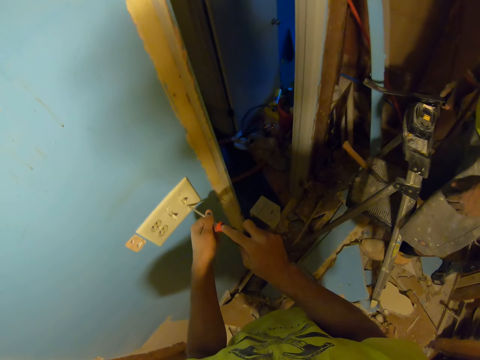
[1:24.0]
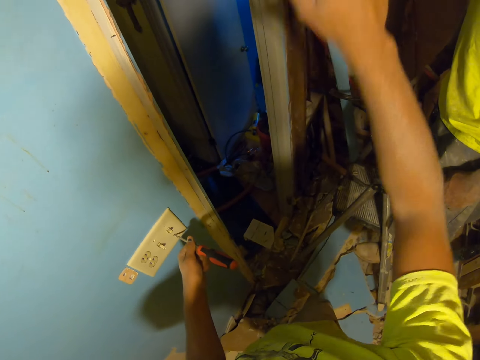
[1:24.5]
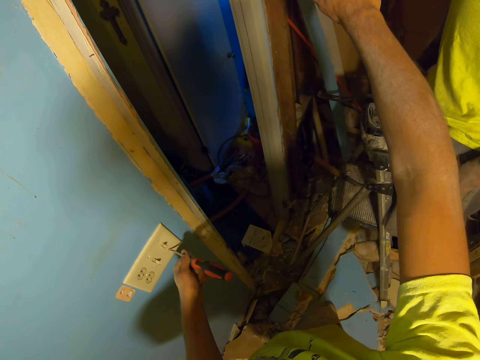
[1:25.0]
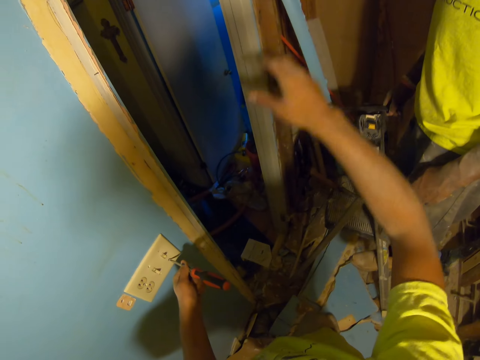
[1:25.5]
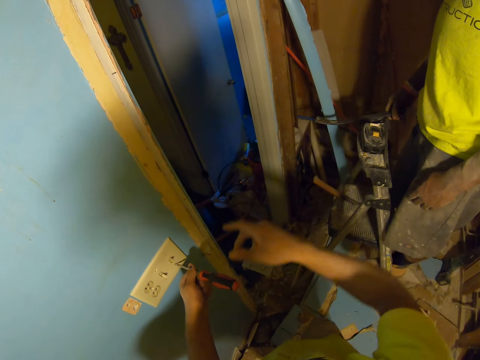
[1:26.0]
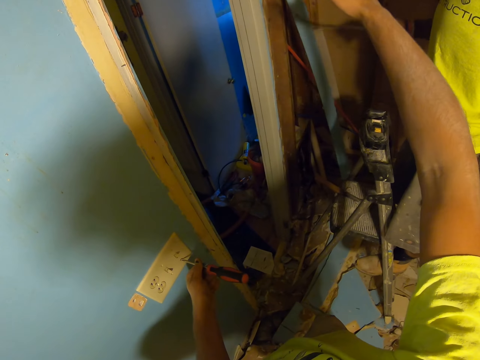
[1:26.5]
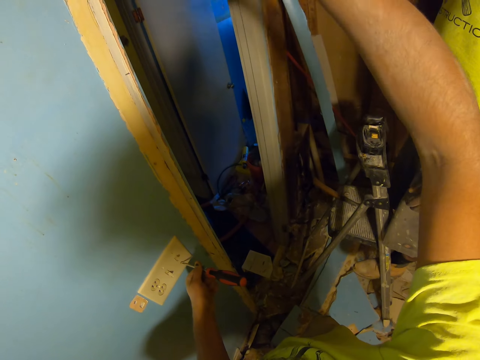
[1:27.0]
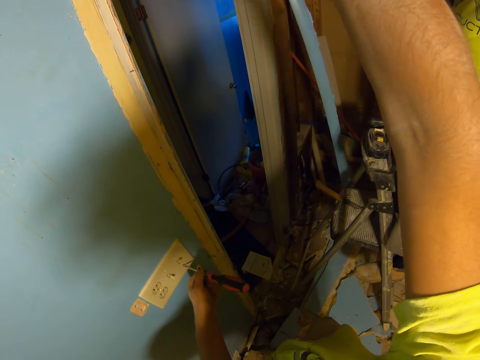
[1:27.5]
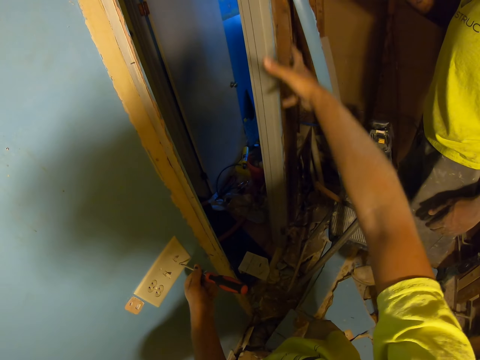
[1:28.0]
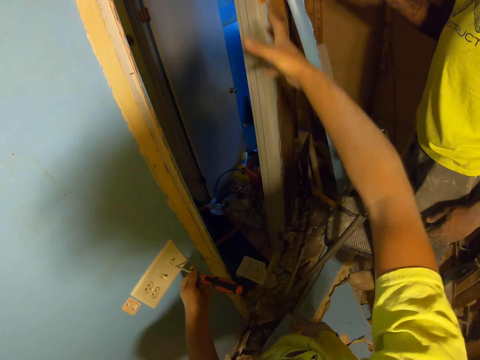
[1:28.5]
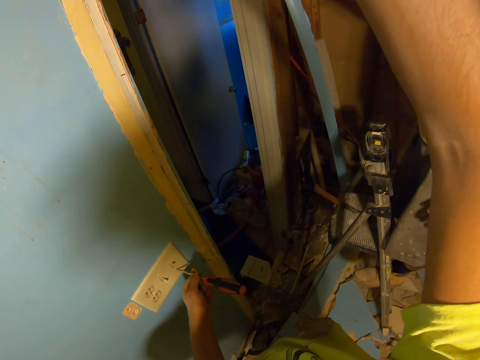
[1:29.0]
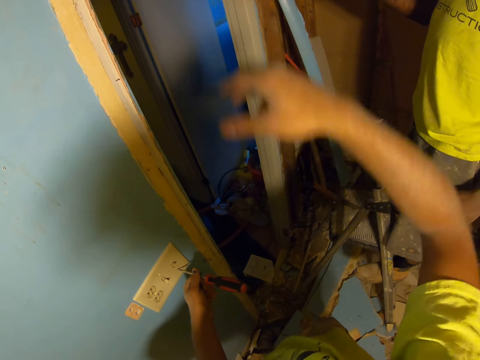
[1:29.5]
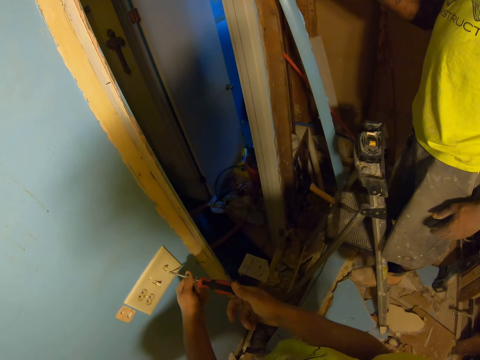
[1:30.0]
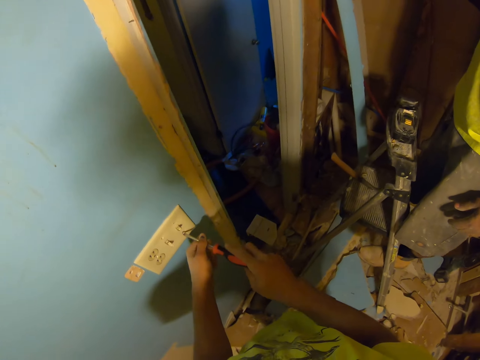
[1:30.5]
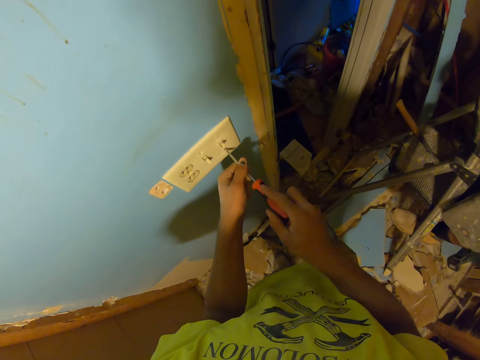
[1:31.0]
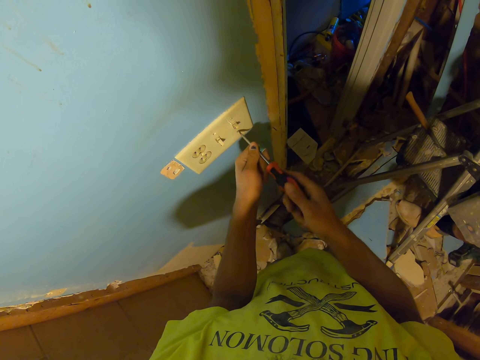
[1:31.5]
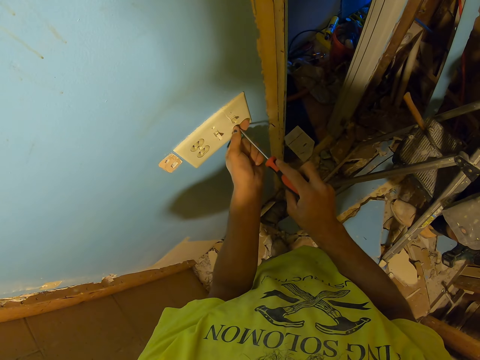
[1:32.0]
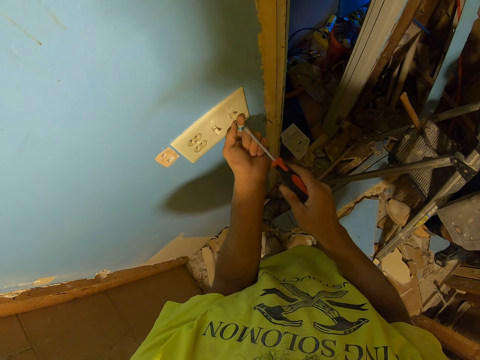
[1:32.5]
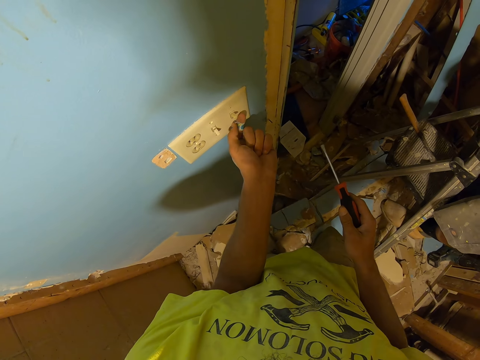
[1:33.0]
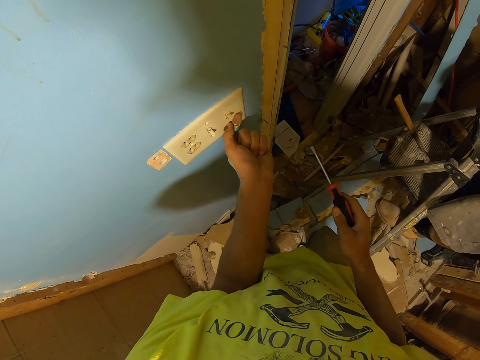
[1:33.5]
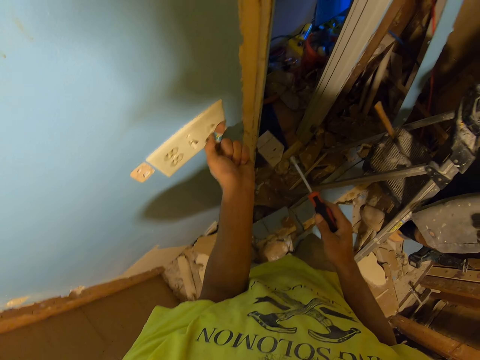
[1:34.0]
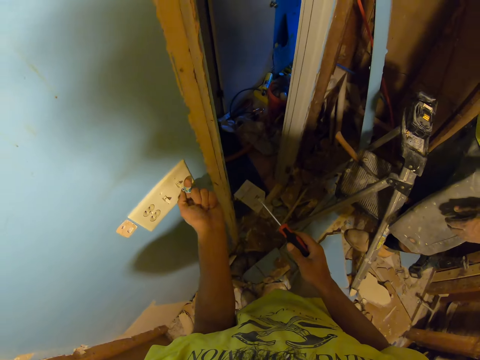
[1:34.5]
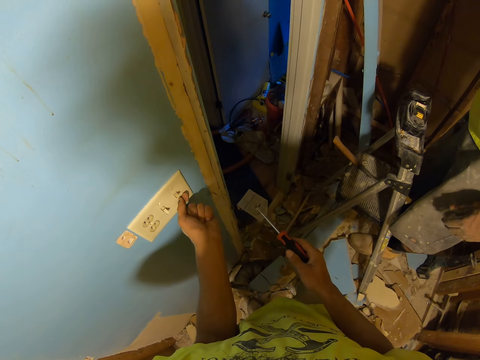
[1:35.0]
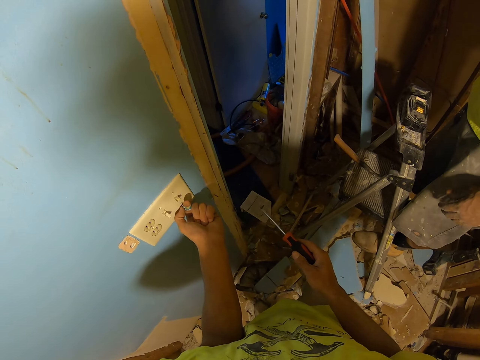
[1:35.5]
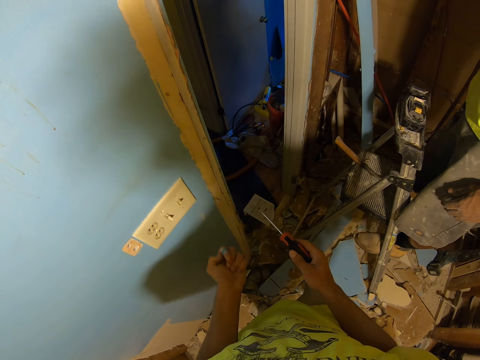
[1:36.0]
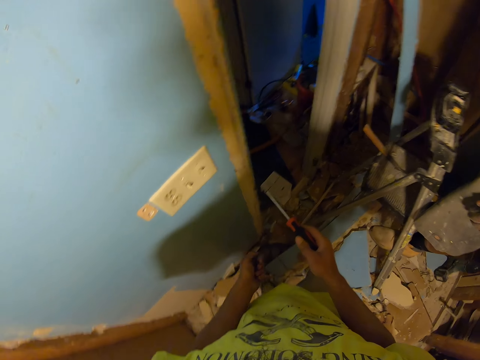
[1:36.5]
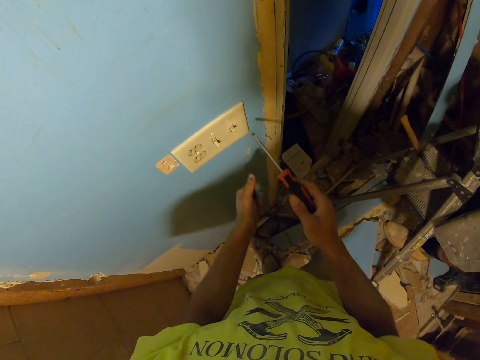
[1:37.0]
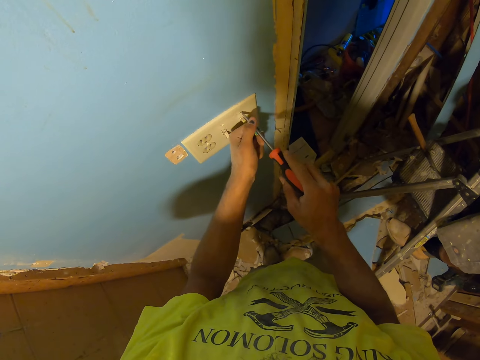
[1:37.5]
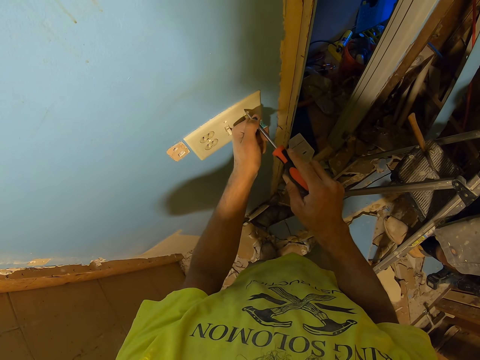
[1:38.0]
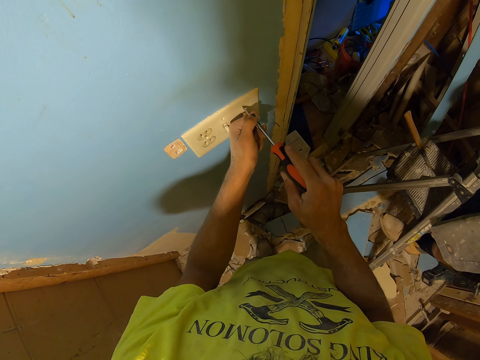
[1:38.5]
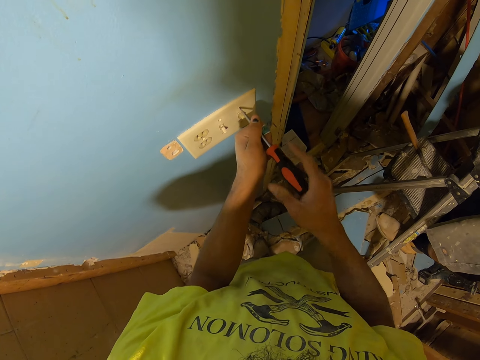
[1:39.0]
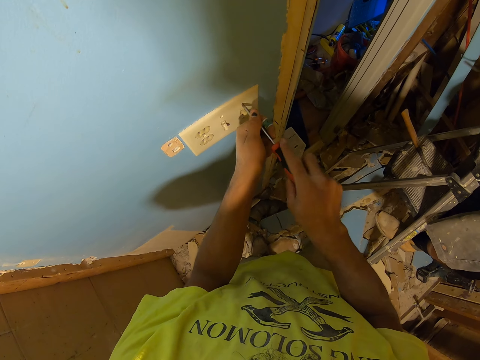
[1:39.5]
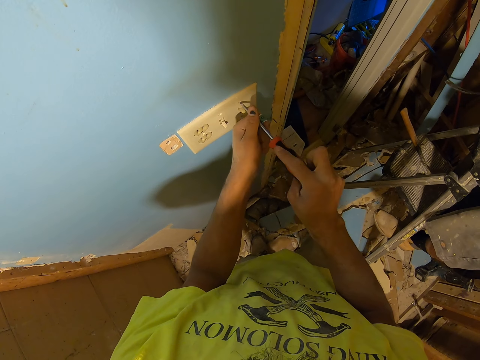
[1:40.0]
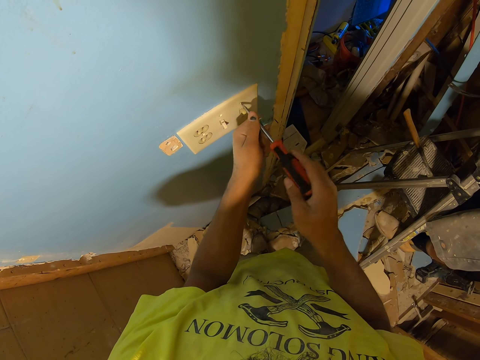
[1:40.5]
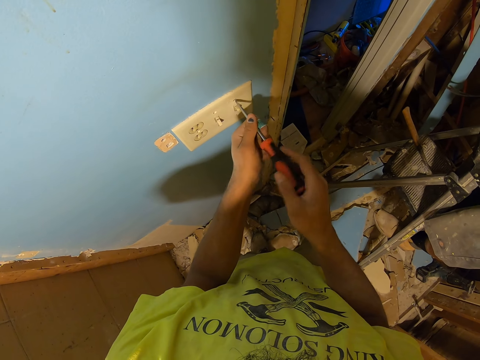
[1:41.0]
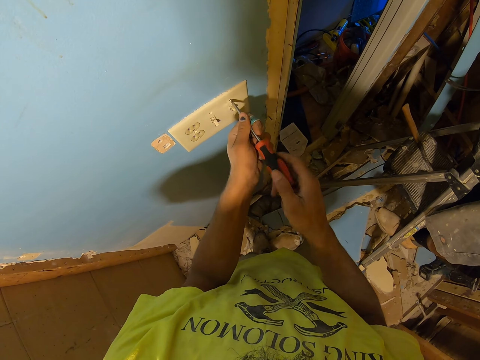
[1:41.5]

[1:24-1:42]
The camera wearer makes a gesture. They loosen the screw. They remove the screw. They loosen the screw.

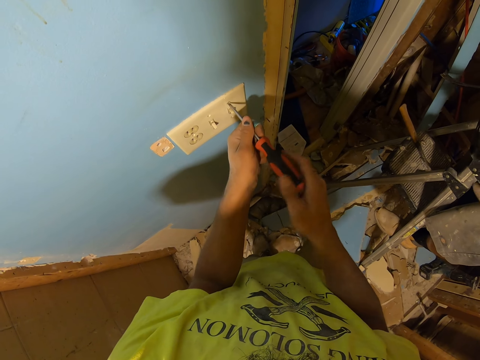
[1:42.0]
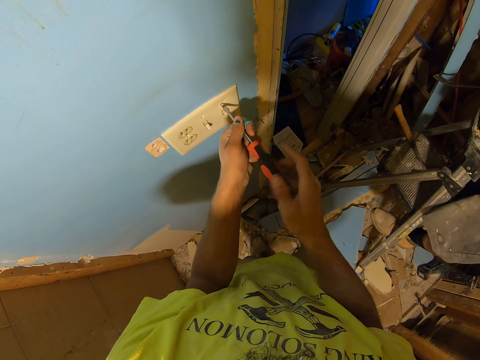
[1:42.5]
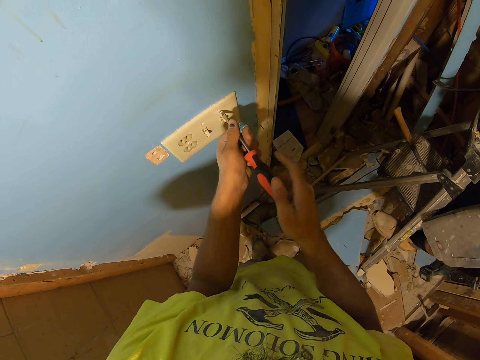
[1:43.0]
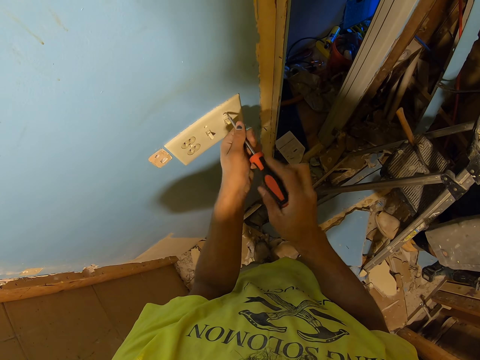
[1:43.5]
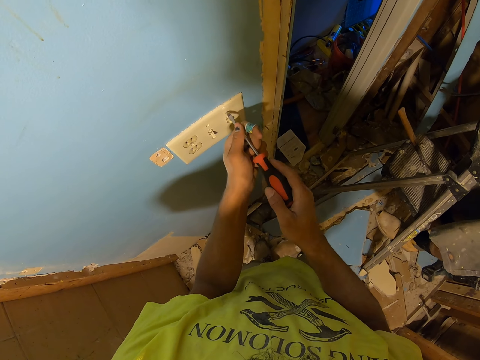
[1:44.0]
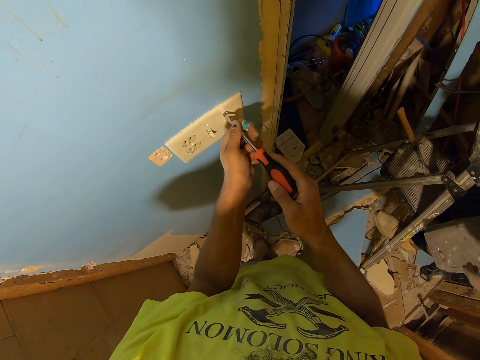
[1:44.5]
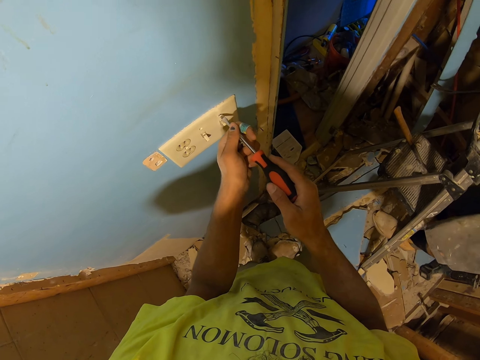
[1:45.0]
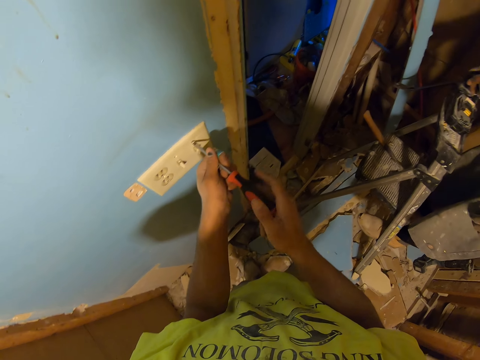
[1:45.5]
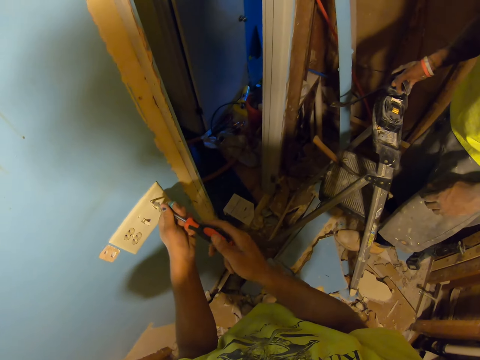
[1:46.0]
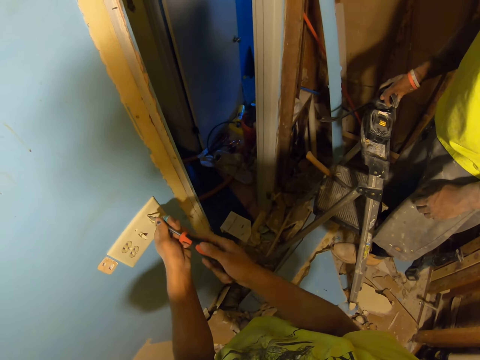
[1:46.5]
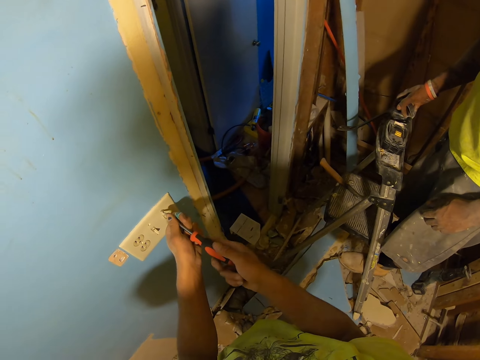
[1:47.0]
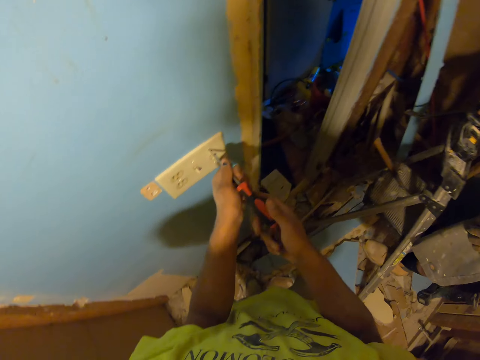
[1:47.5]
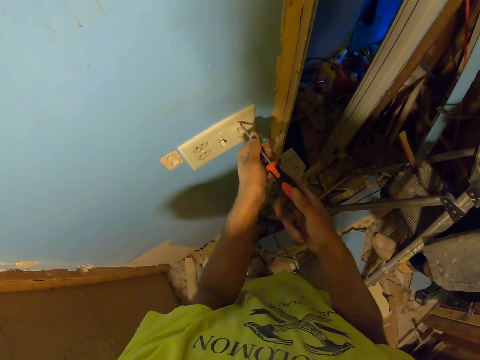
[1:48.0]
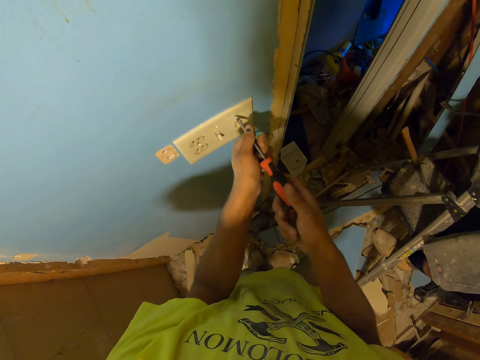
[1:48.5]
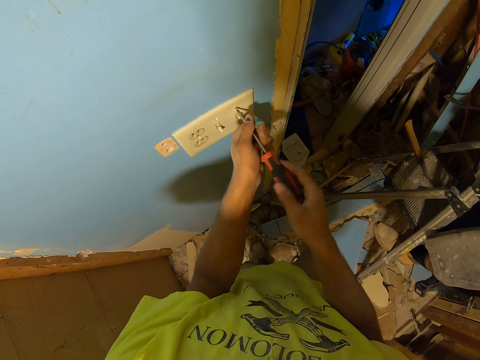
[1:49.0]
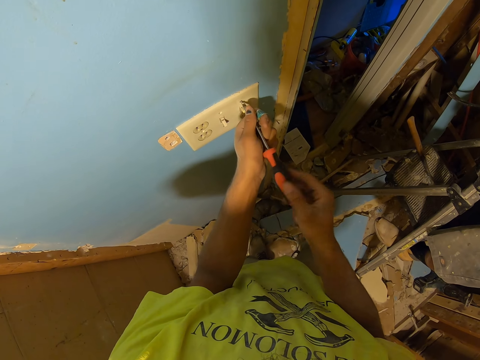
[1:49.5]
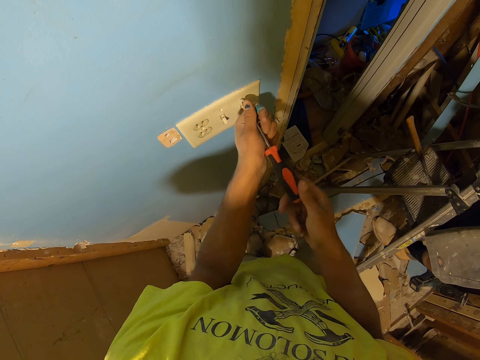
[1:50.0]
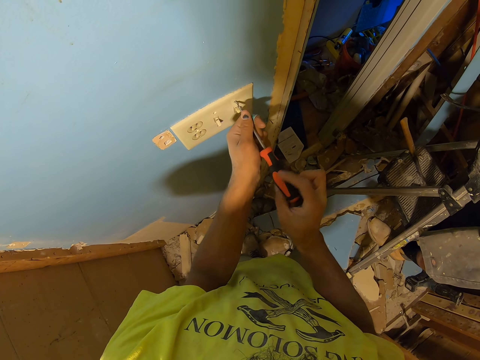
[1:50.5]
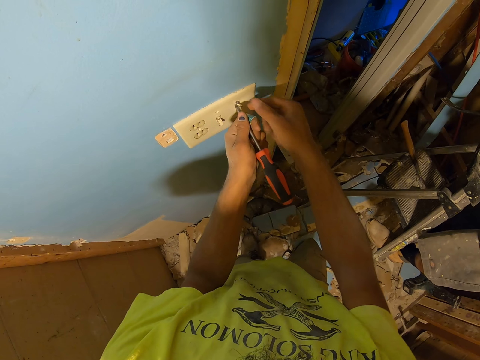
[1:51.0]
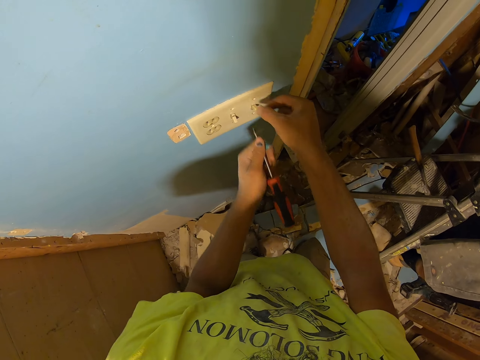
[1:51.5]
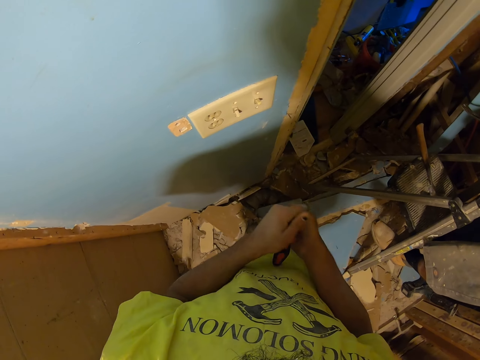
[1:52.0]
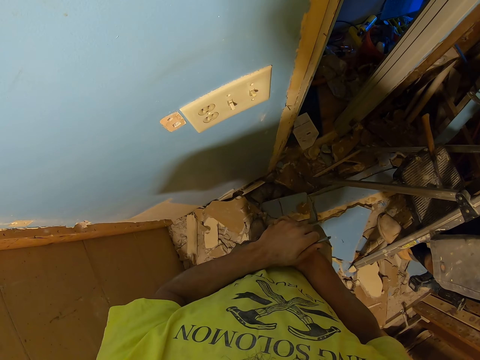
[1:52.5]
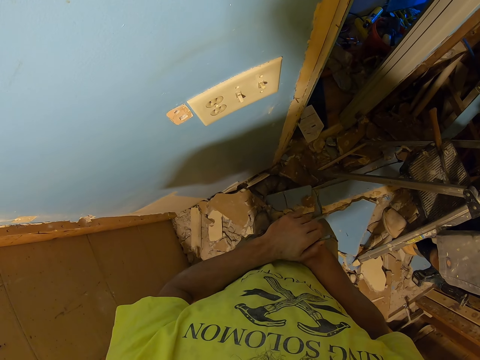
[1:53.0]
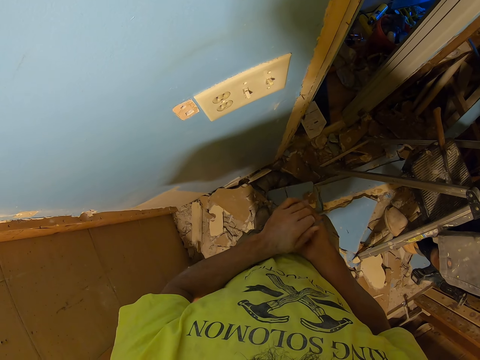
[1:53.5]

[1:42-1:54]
The camera wearer removes the screw.
